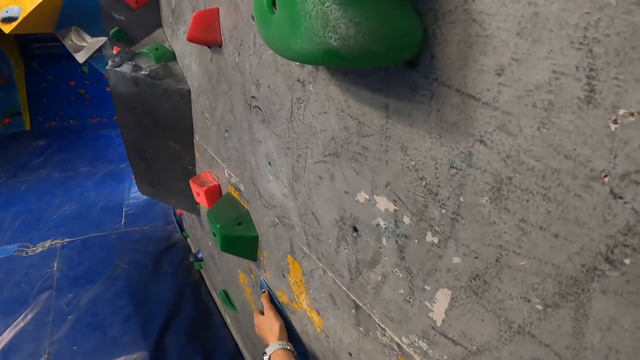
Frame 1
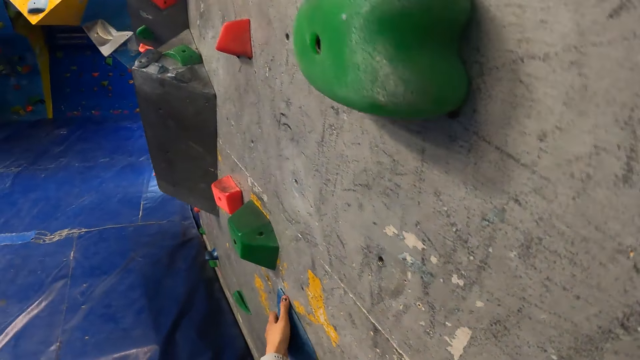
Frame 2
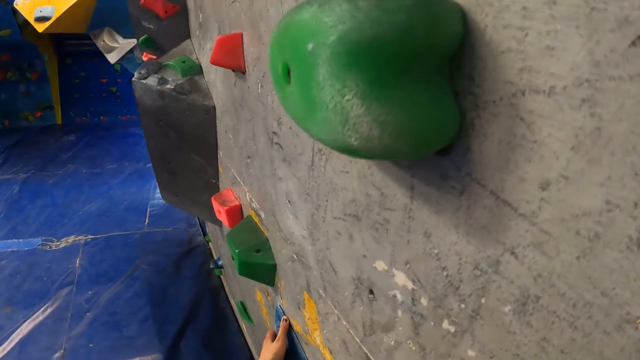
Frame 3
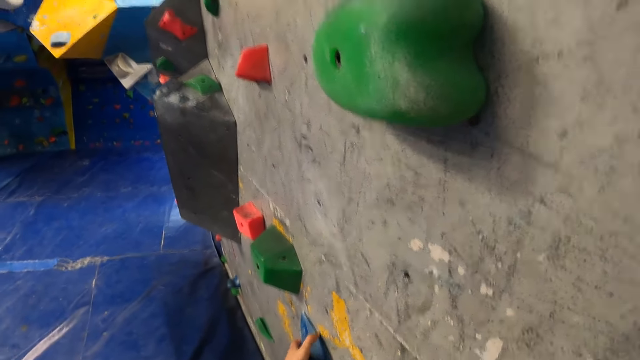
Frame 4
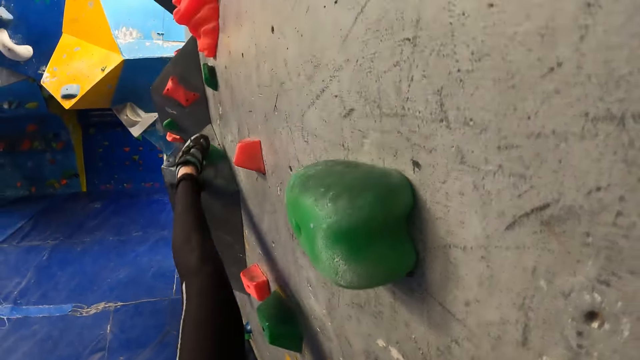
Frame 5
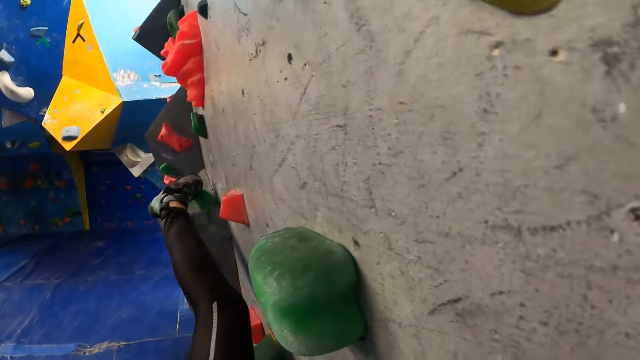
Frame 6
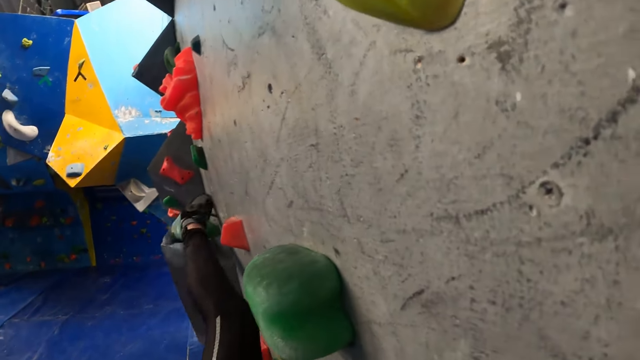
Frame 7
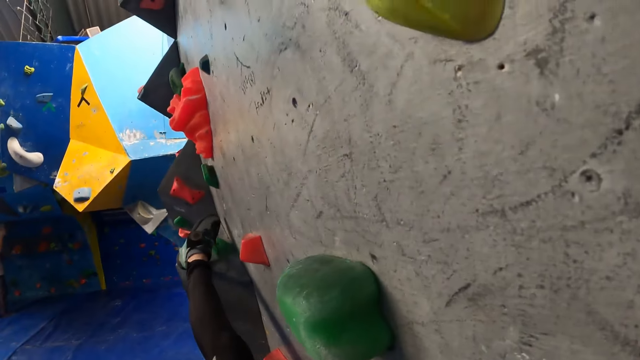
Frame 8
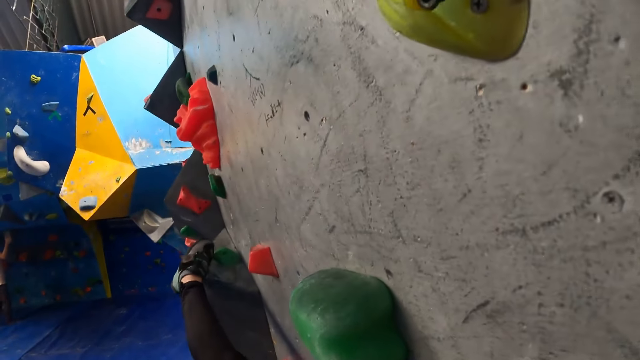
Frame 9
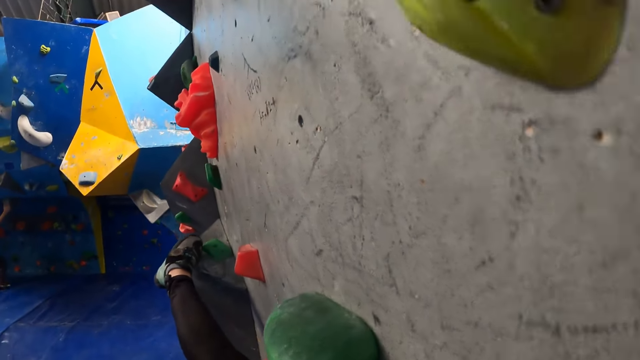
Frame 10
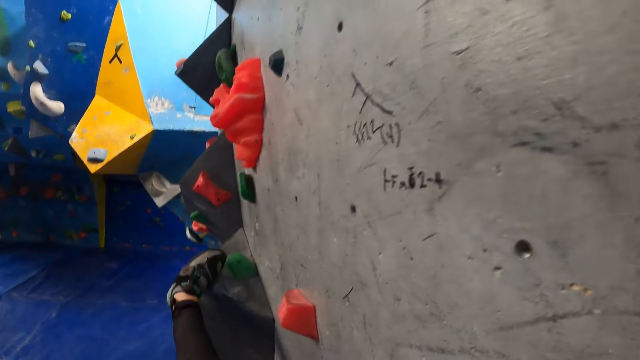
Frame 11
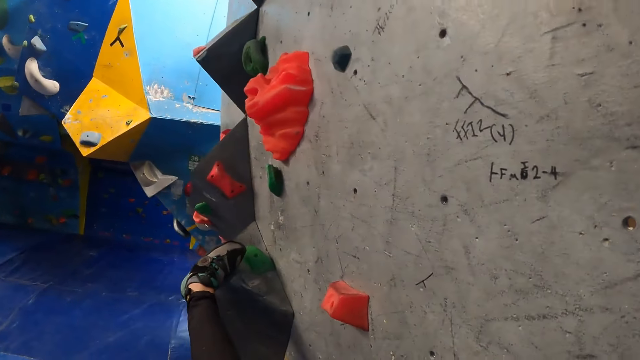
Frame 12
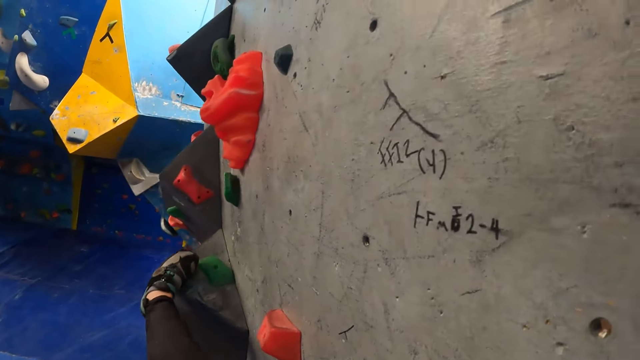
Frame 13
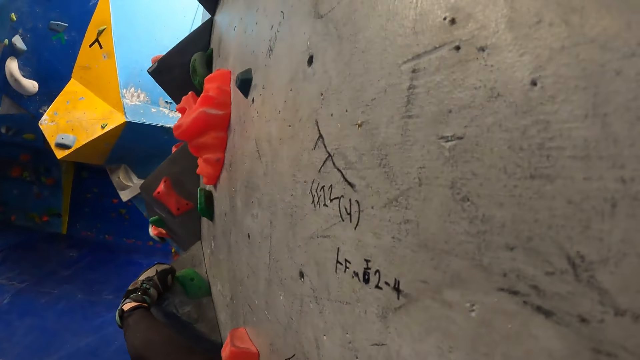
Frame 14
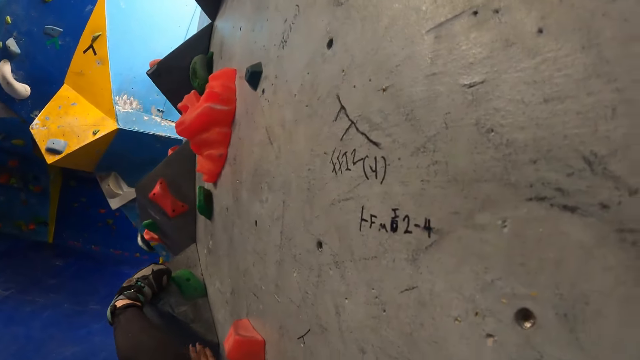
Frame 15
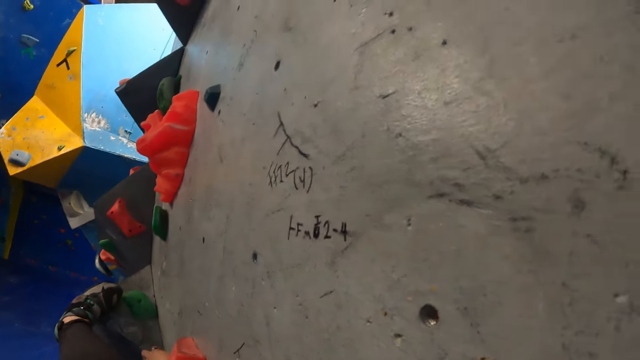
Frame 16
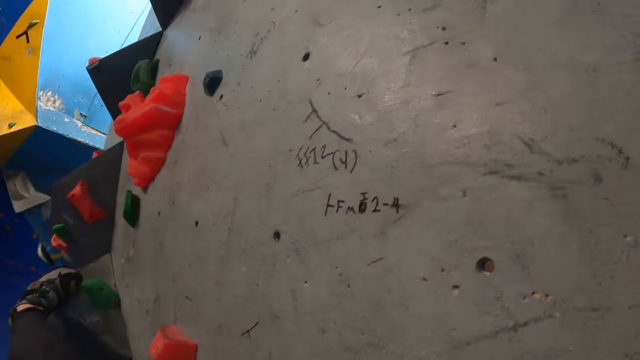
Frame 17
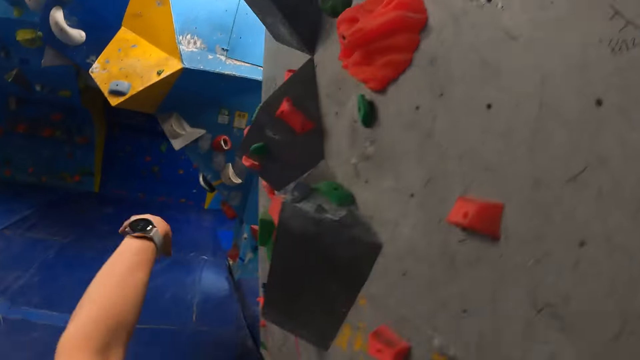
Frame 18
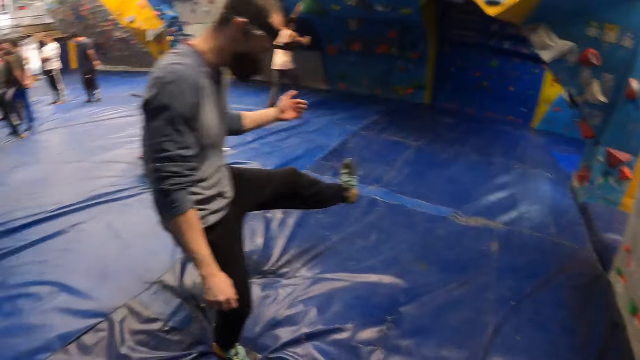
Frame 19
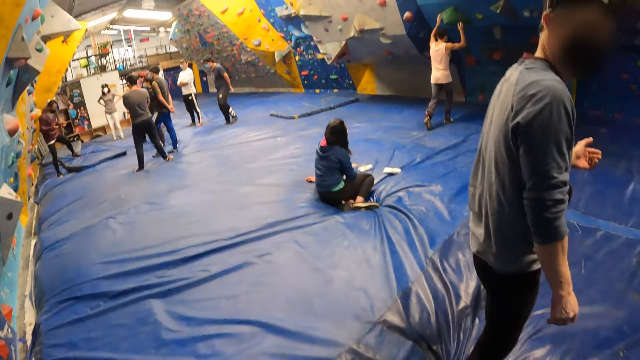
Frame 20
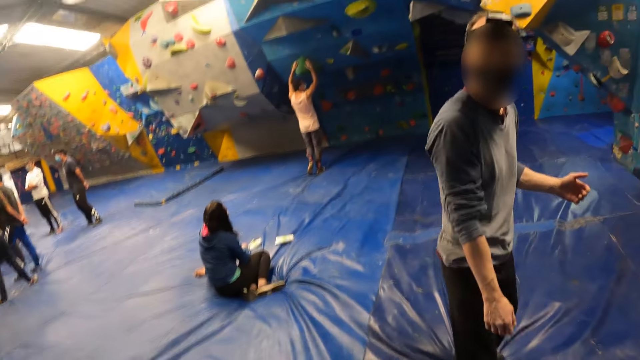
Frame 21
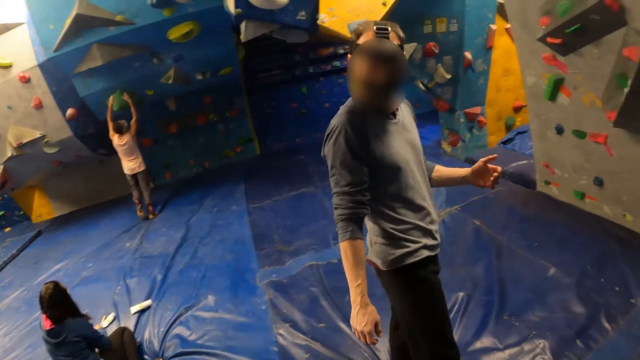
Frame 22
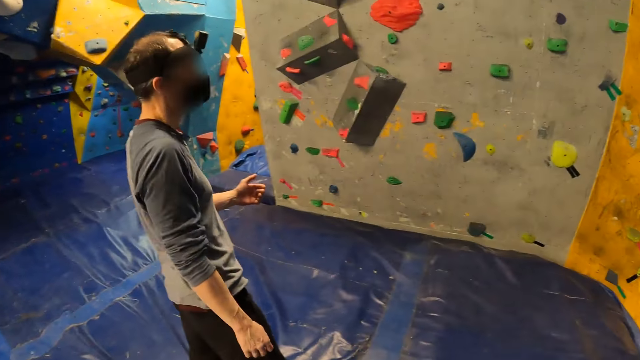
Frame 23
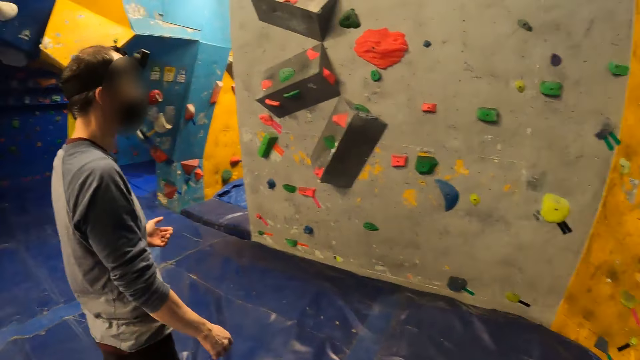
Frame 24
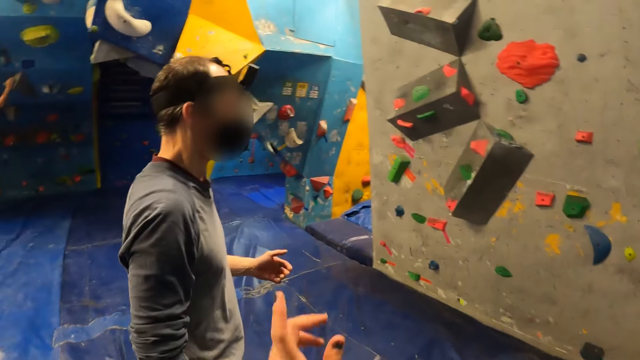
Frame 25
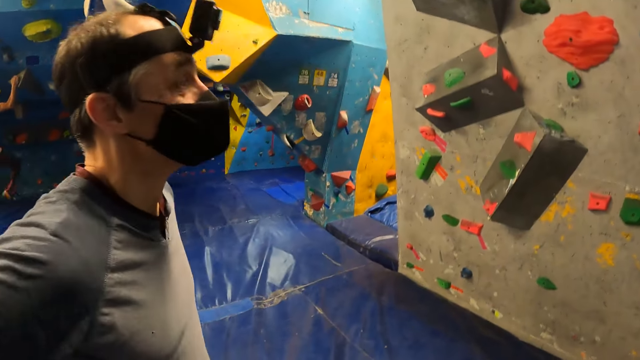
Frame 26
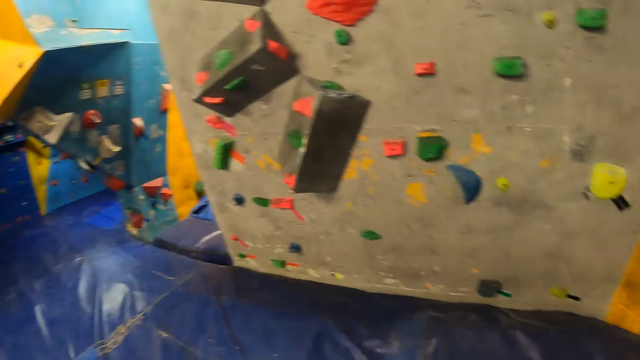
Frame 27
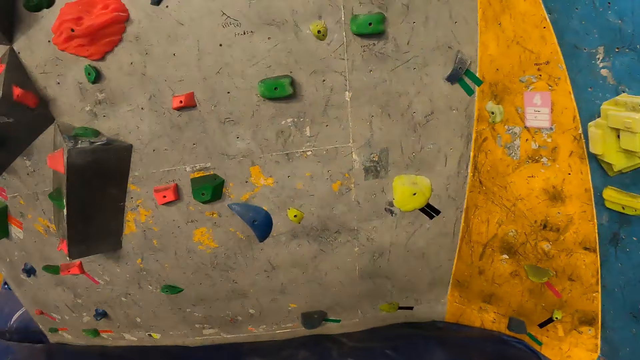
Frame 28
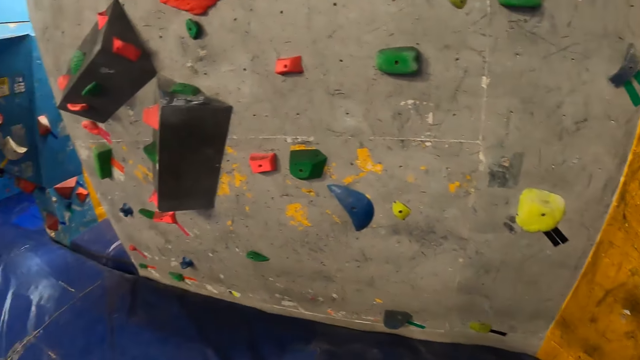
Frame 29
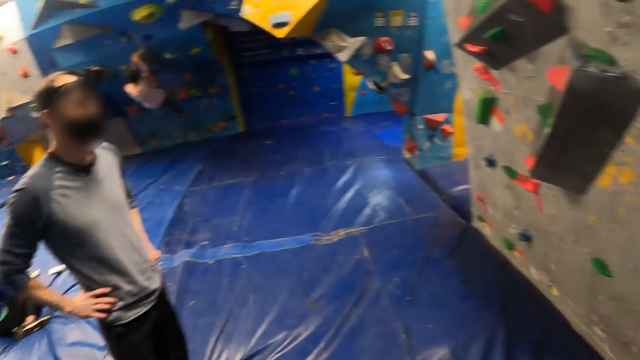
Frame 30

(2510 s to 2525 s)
The camera wearer places her left hand on a bouldering rock on a wall. She places her left leg on a bouldering rock on the wall. She moves. She drops her left leg from the bouldering rock. She moves her hands. She interacts with the man. The man moves his legs.

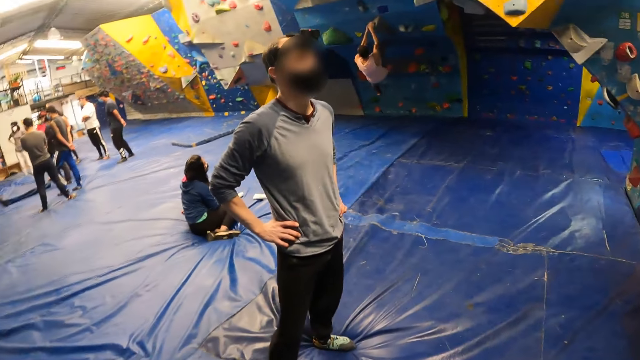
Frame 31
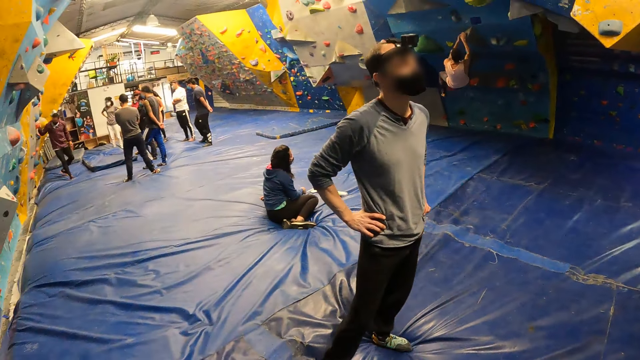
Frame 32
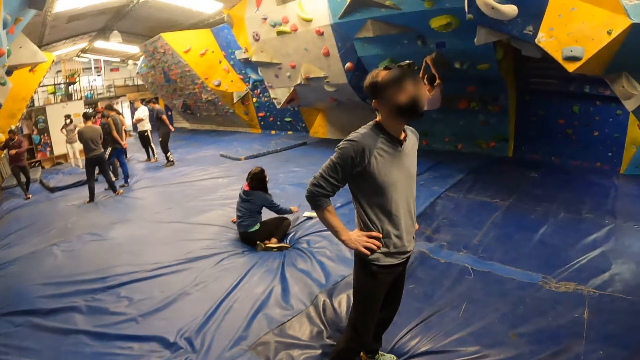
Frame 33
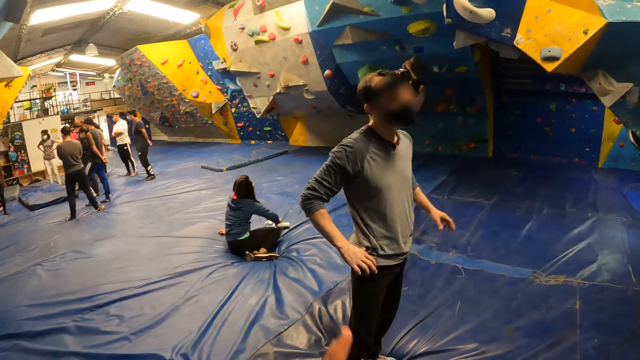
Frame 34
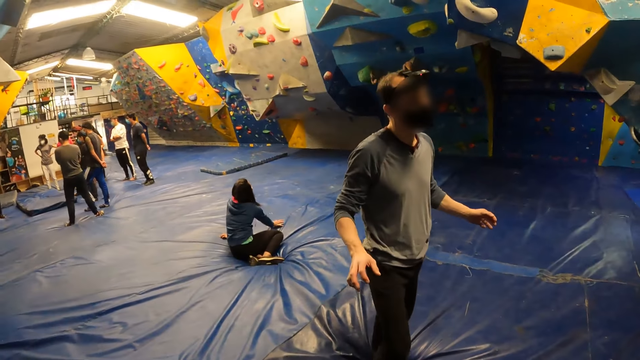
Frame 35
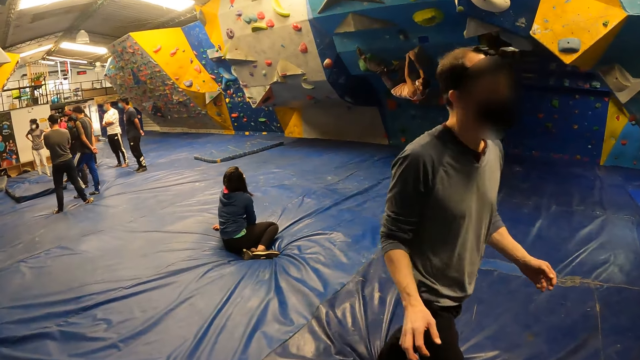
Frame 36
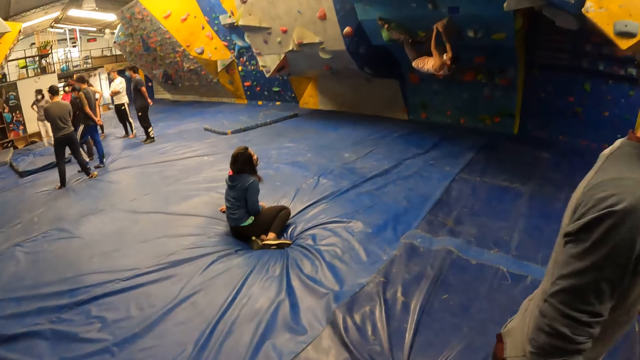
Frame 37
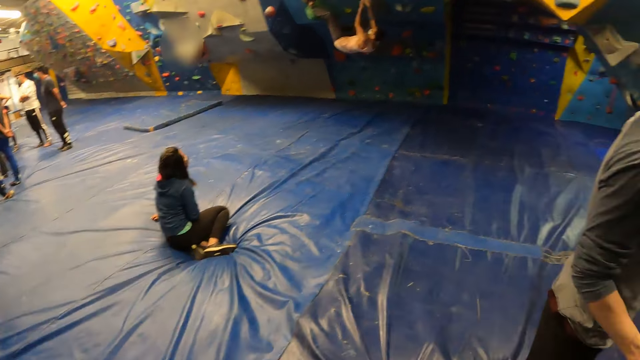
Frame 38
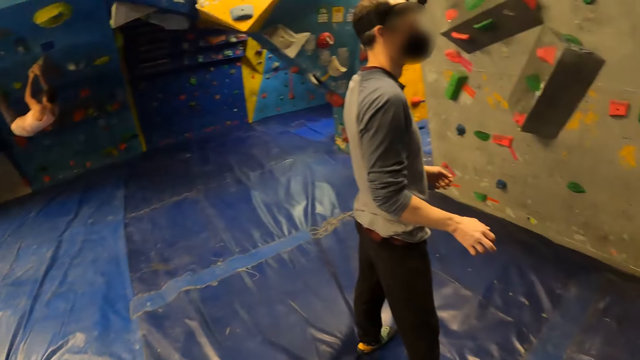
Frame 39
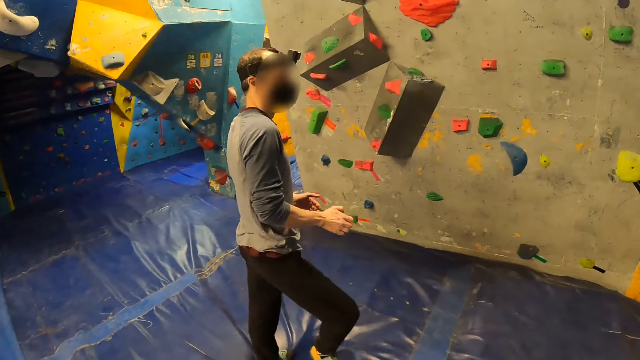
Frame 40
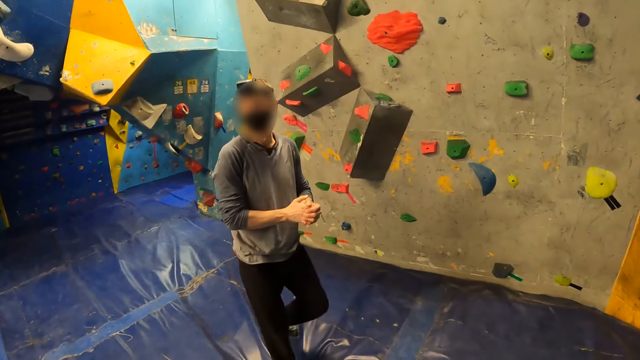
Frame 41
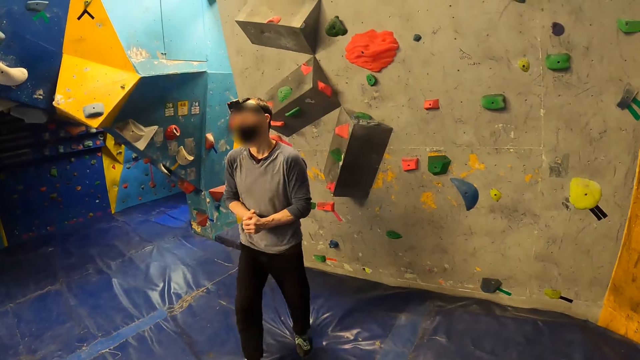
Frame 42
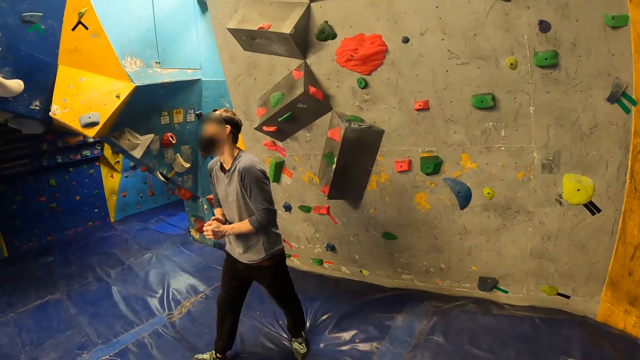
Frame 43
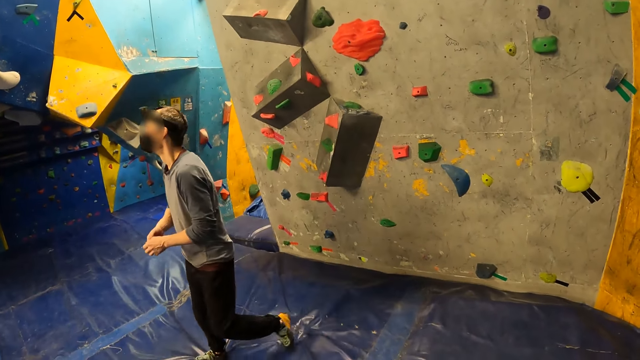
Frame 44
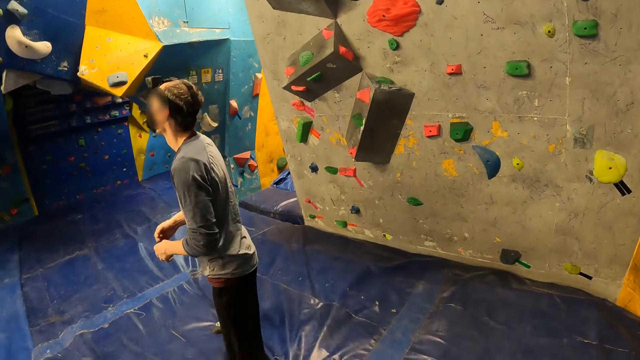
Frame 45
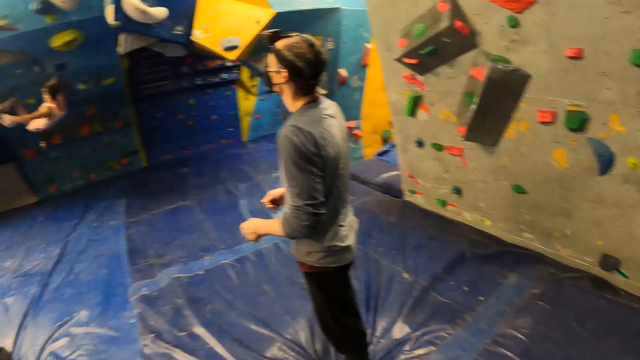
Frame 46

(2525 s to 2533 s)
The camera wearer moves a leg. The person moves around.
